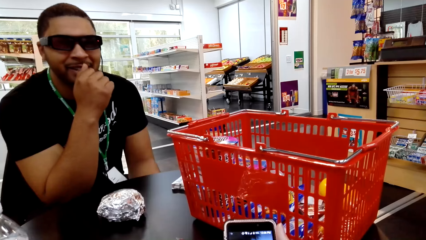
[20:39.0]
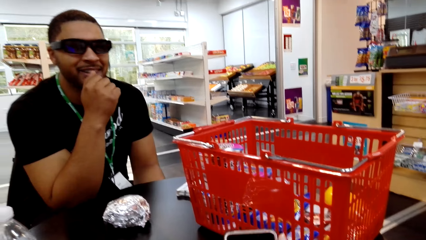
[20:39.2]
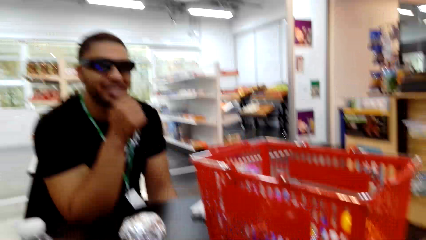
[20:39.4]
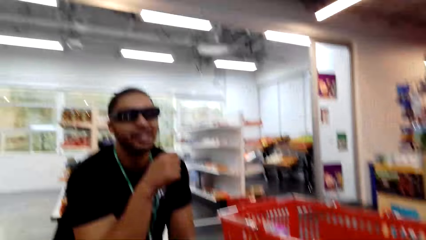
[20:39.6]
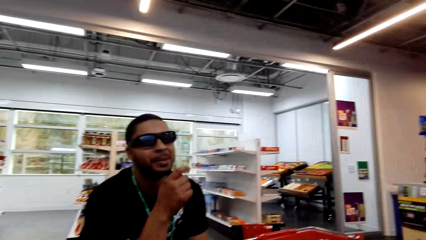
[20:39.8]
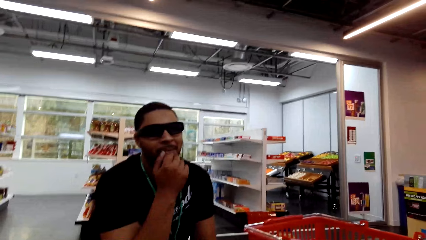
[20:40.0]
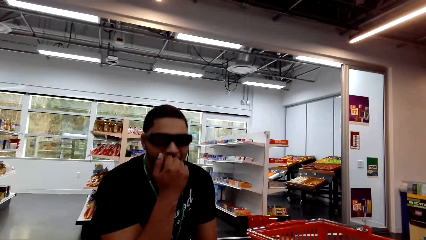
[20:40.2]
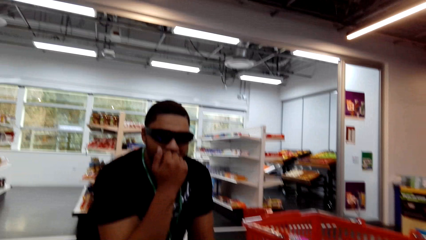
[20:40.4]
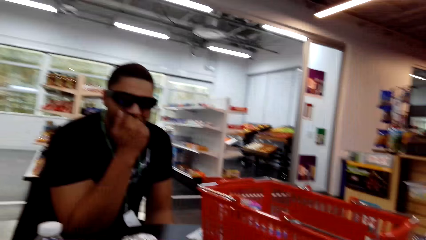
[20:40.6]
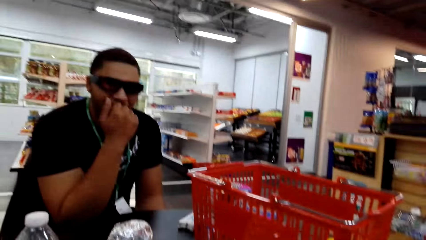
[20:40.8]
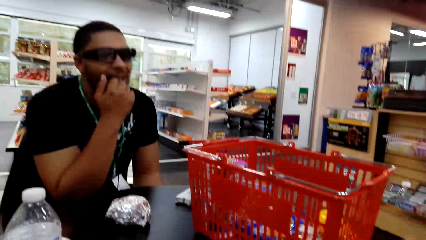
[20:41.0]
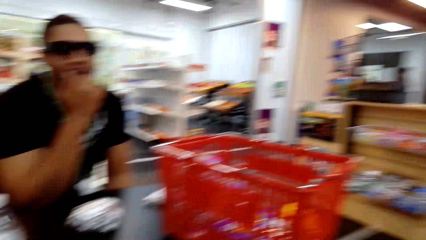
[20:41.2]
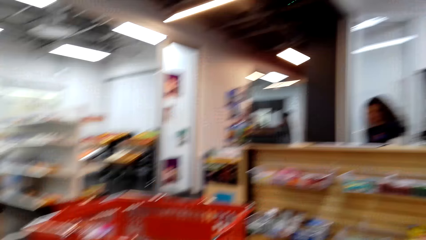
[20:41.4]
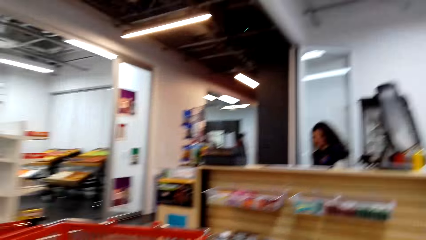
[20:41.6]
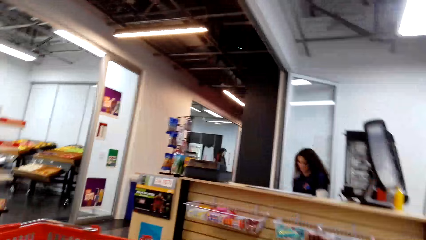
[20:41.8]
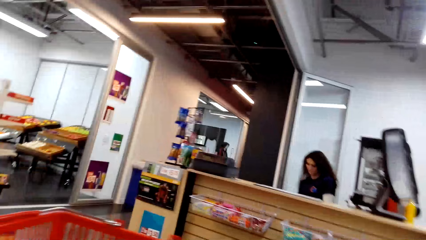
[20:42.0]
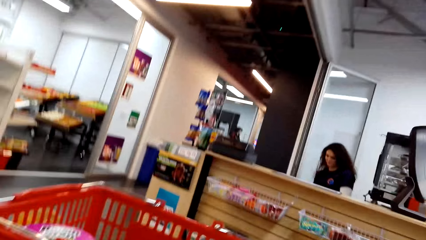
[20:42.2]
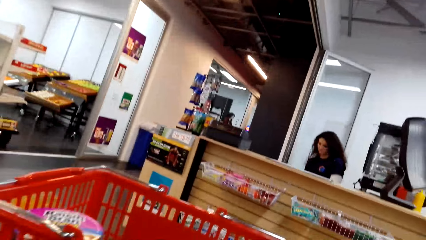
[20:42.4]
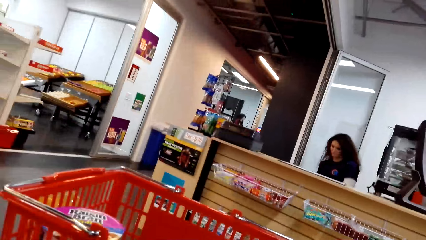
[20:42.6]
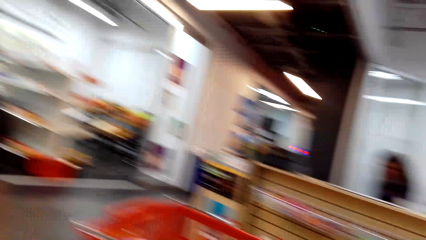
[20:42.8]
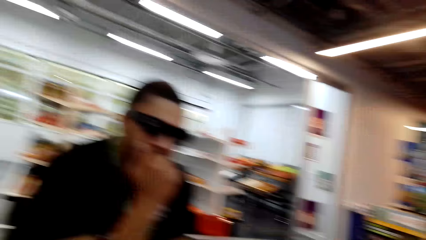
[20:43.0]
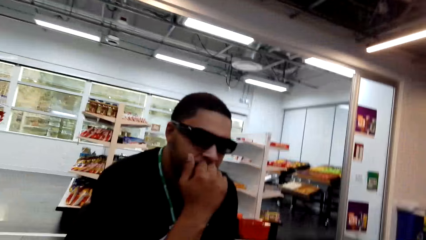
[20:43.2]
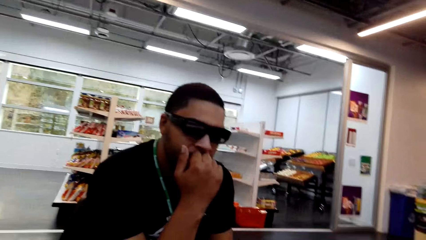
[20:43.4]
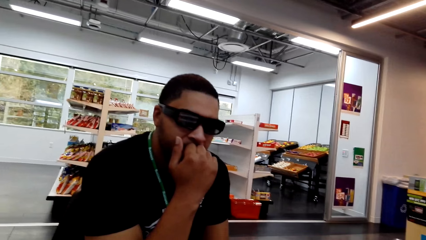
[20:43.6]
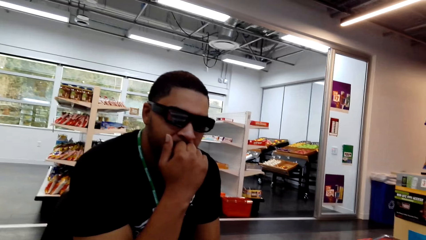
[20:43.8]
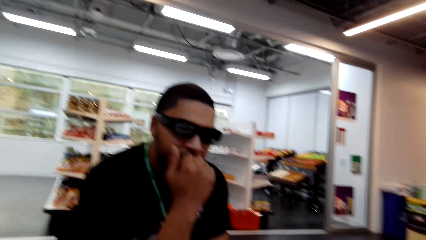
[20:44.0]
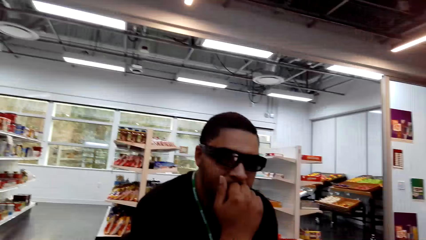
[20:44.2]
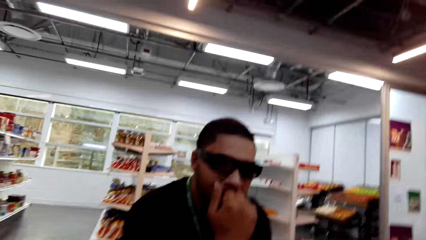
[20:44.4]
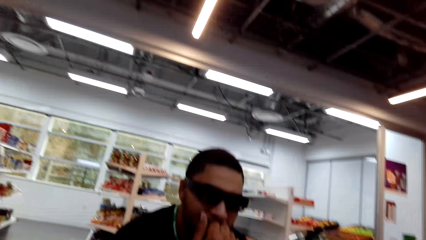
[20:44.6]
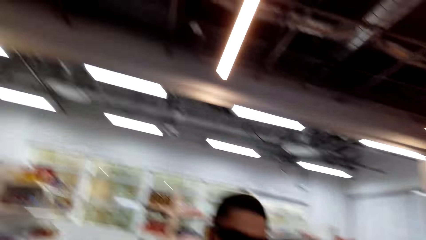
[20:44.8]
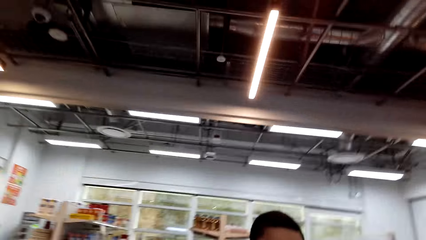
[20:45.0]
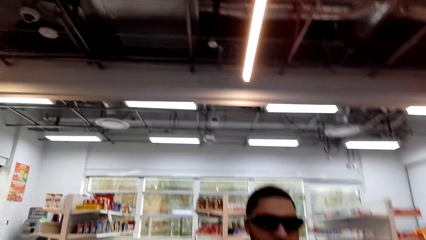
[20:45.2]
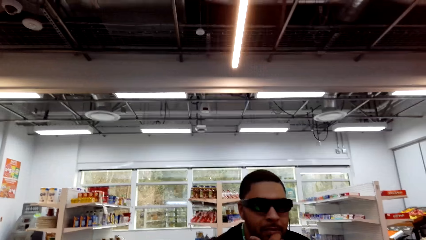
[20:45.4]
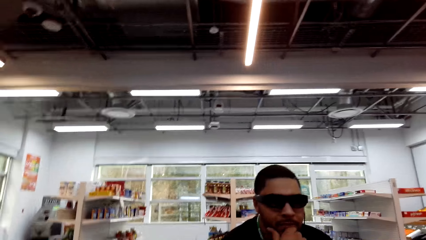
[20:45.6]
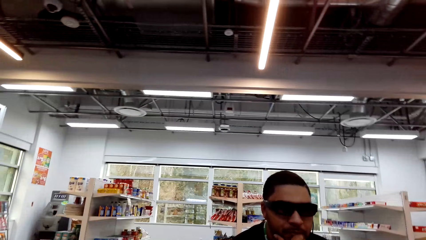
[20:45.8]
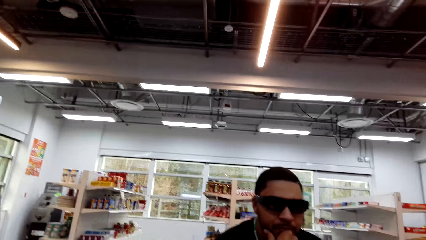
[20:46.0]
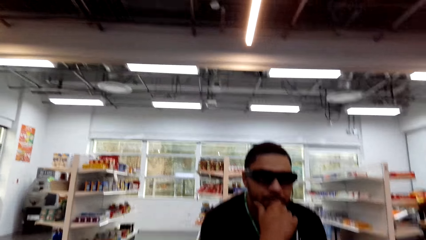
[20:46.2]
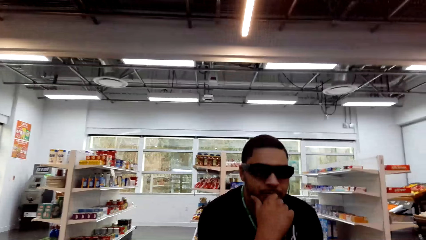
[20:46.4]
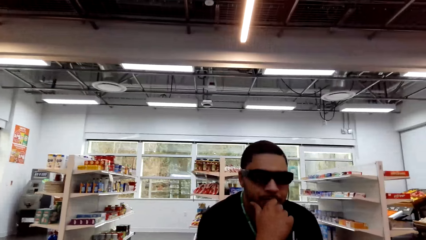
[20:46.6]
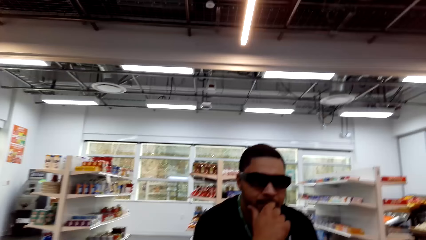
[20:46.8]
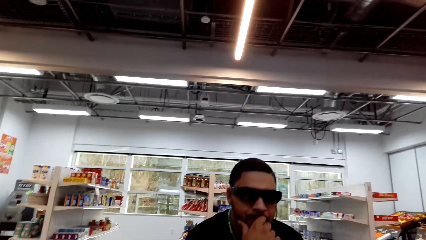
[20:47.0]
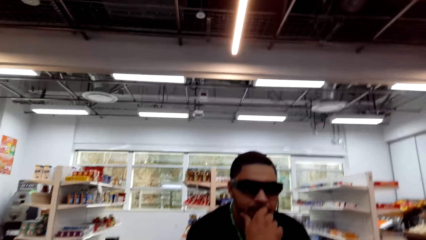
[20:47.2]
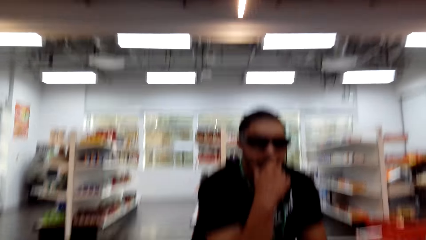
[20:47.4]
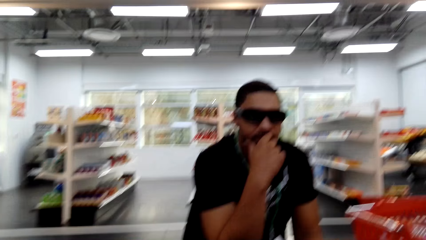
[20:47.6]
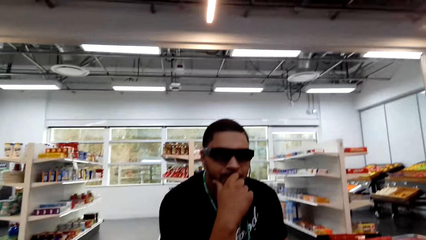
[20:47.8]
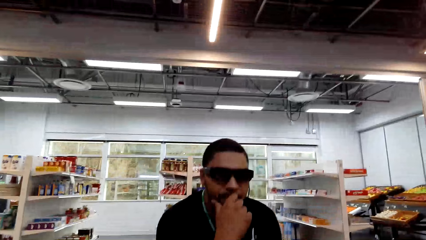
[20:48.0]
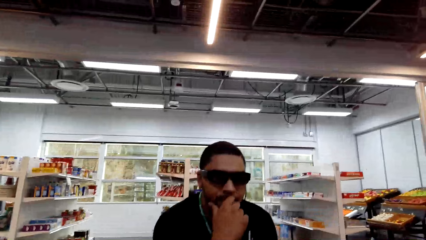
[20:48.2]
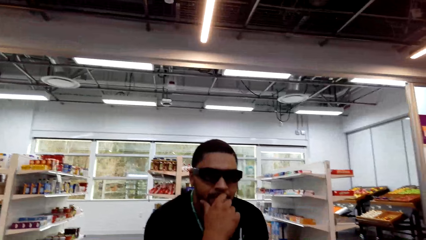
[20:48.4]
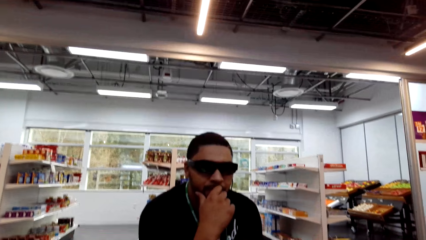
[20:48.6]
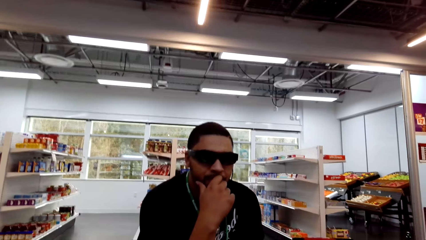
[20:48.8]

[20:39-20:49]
The camera wearer dialogues with a man. They gaze at a cashier and dialogue with the man. They dialogue with the man again.

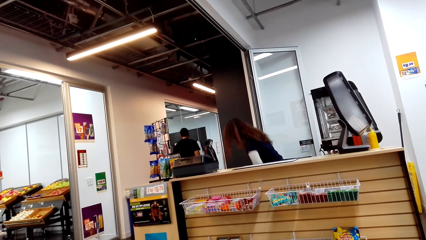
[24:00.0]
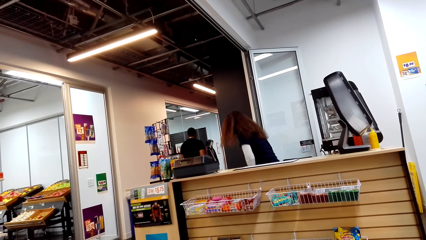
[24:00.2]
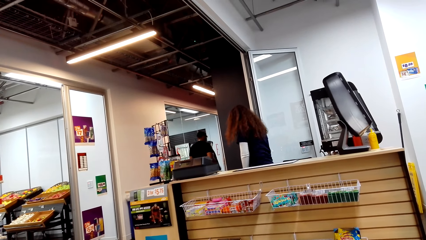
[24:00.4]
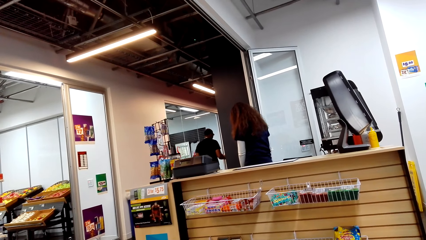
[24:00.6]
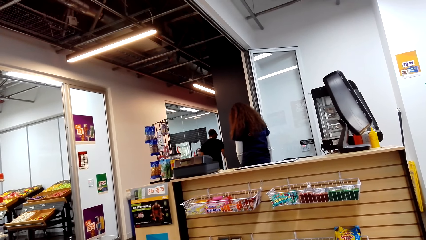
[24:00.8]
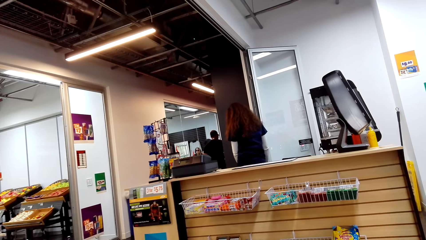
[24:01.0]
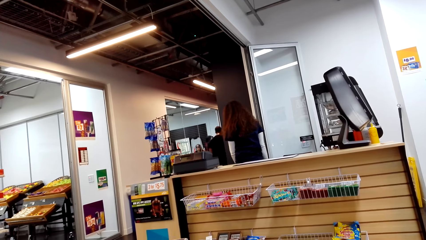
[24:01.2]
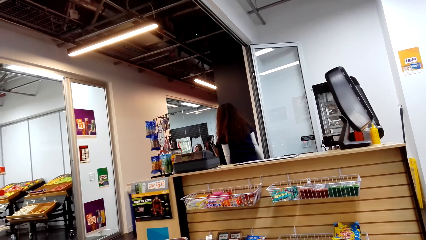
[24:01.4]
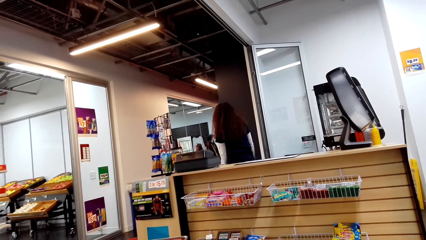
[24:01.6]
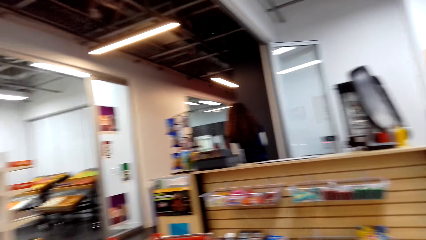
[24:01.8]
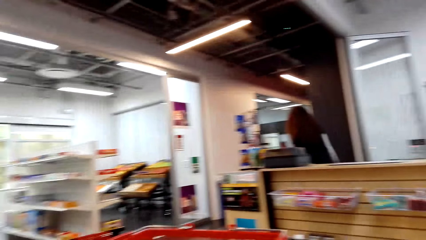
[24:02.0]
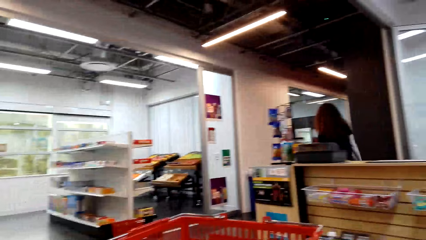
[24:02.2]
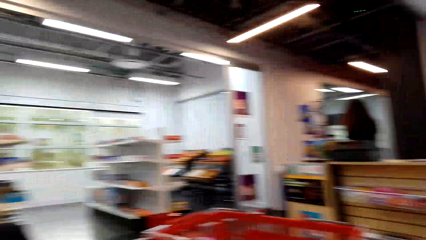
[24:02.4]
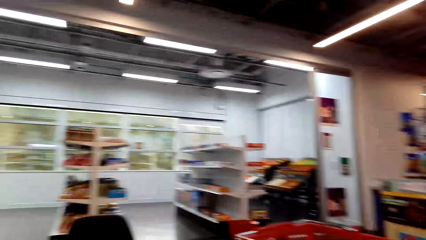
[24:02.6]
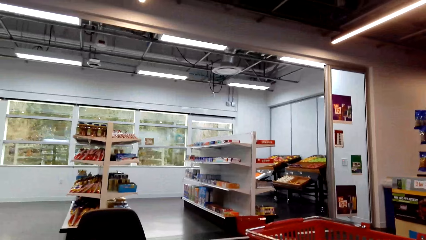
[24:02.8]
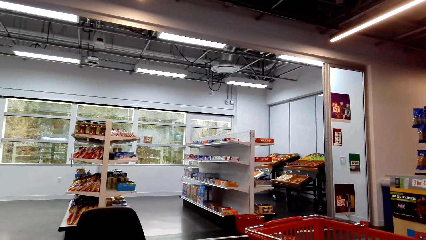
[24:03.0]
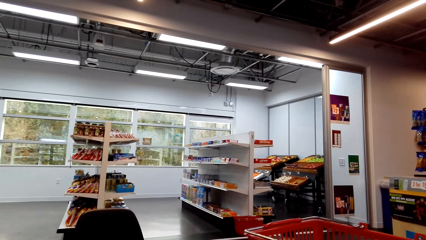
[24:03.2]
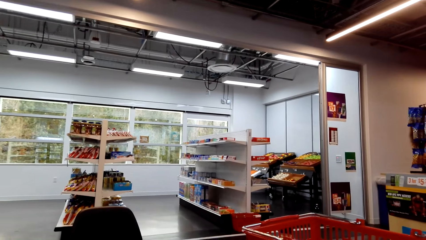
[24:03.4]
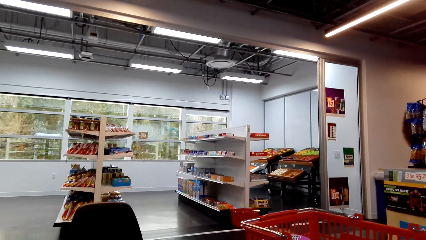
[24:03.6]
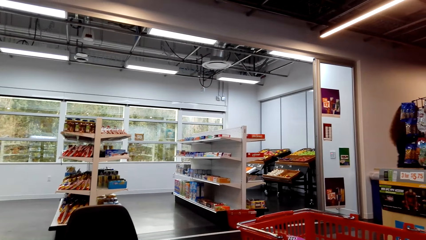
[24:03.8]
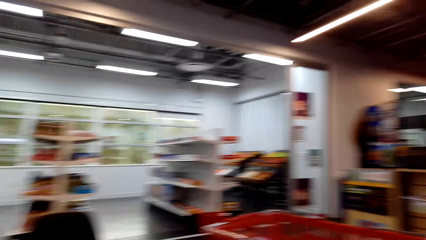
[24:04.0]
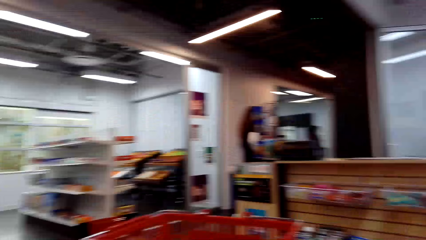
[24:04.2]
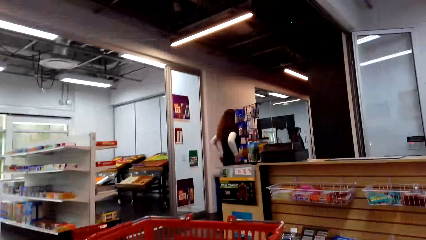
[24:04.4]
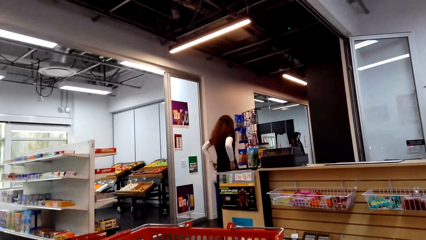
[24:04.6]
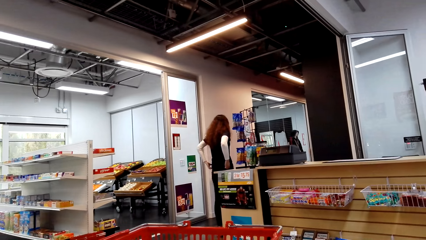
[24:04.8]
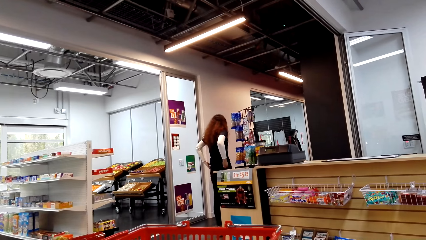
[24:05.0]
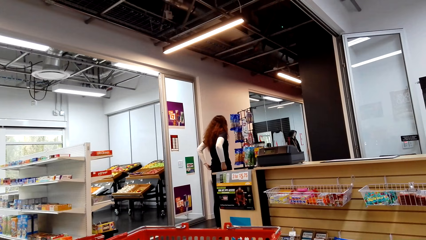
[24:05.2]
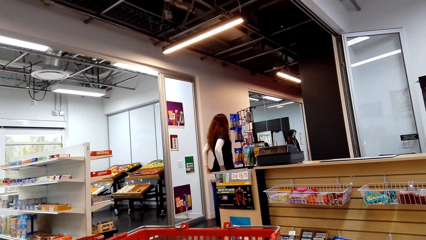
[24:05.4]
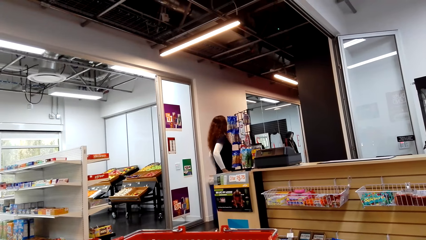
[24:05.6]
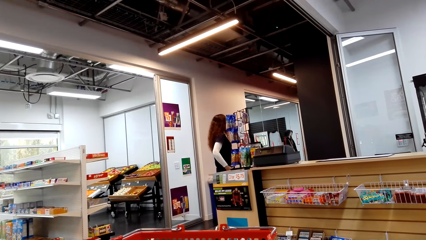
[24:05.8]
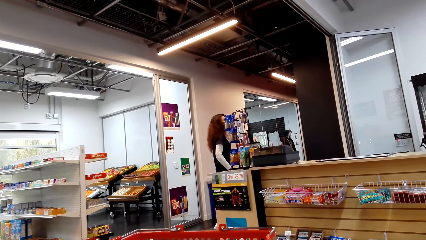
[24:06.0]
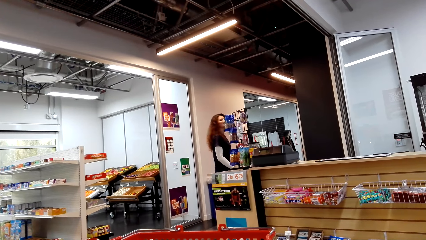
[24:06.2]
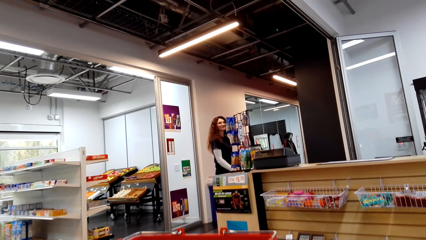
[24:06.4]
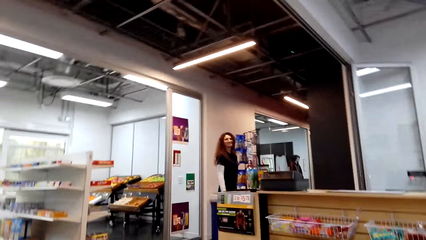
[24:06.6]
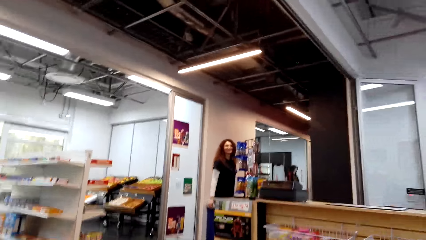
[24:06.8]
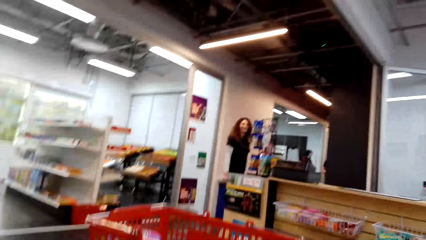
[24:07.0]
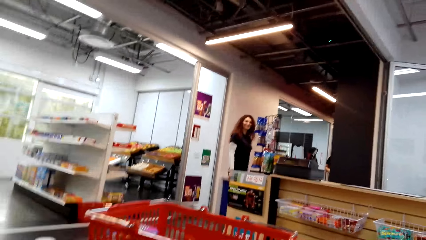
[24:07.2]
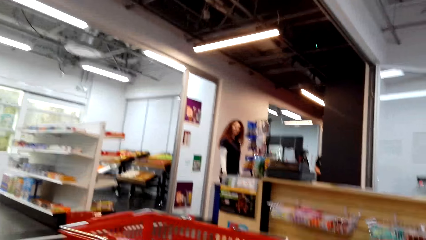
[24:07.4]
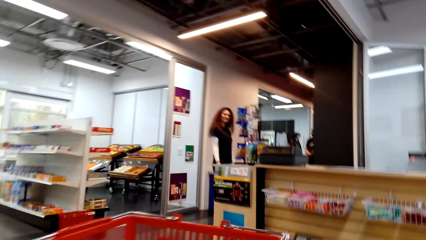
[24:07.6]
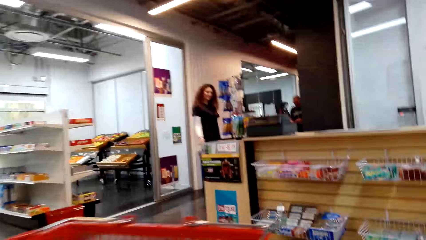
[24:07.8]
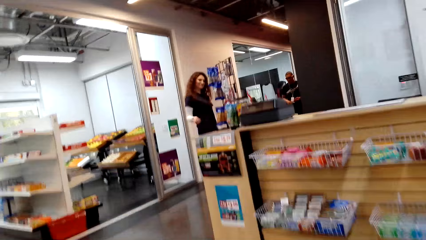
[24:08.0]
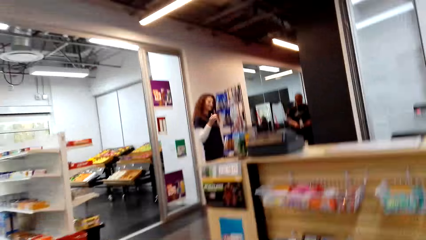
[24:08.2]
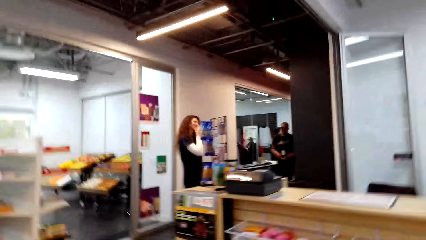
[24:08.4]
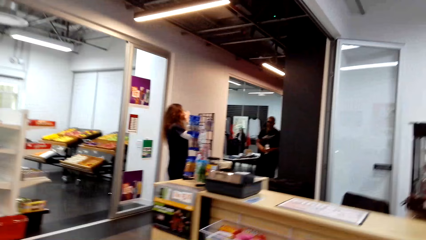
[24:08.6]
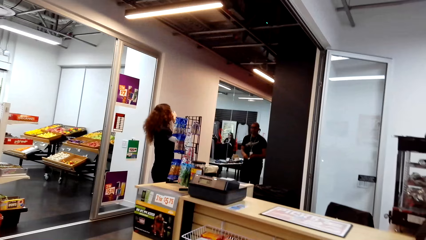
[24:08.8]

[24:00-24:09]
The camera wearer talks to a man. A cashier dialogues with the man. The cashier dialogues with the man again. The camera wearer dialogues with the cashier.
